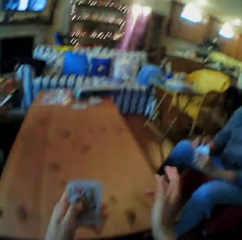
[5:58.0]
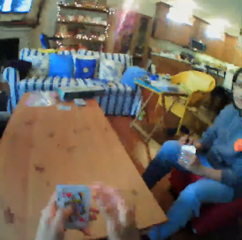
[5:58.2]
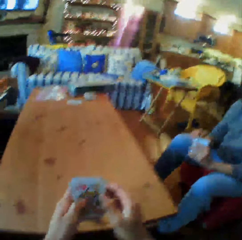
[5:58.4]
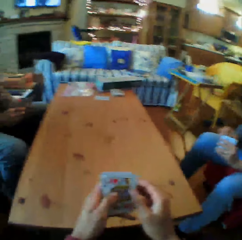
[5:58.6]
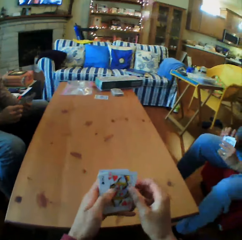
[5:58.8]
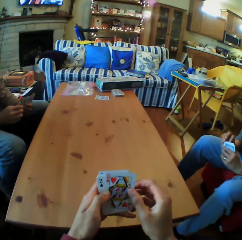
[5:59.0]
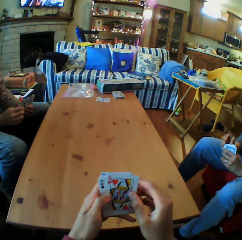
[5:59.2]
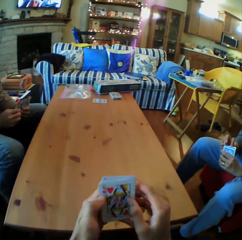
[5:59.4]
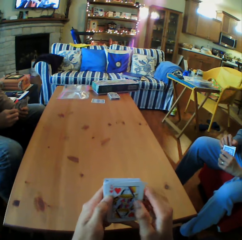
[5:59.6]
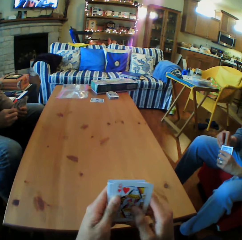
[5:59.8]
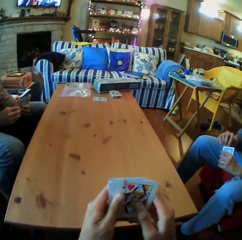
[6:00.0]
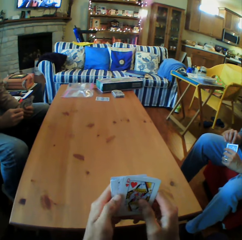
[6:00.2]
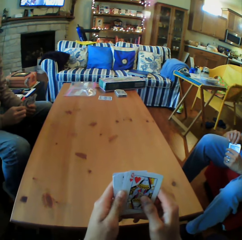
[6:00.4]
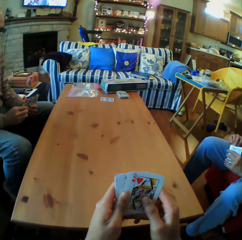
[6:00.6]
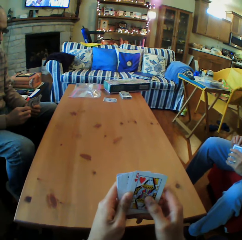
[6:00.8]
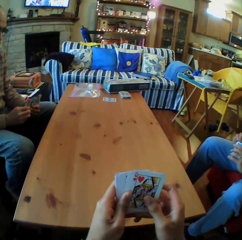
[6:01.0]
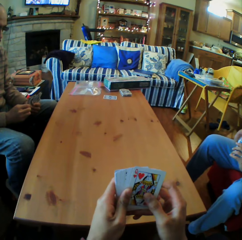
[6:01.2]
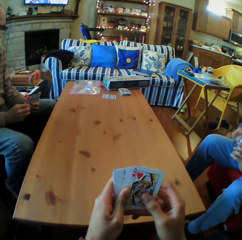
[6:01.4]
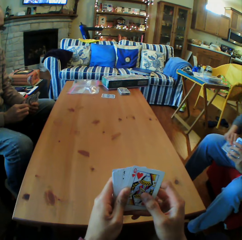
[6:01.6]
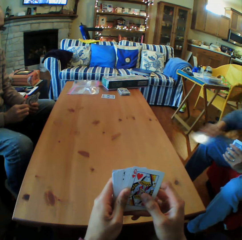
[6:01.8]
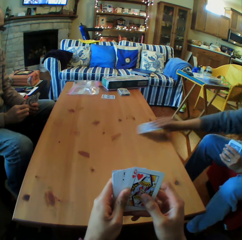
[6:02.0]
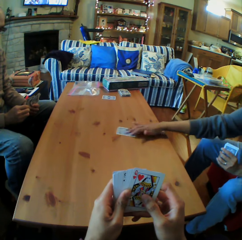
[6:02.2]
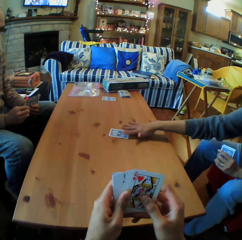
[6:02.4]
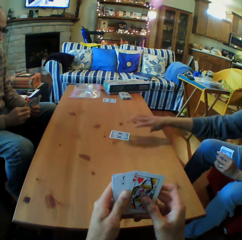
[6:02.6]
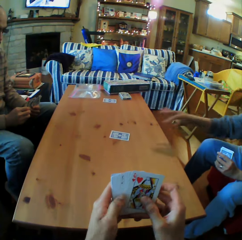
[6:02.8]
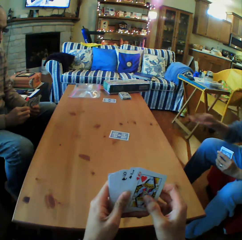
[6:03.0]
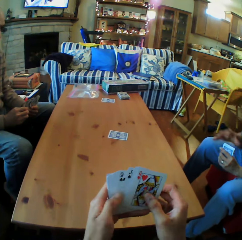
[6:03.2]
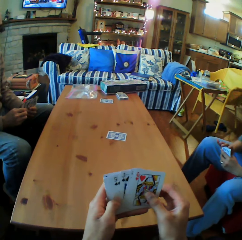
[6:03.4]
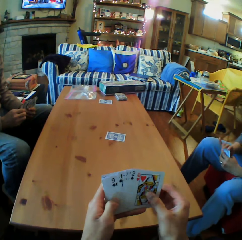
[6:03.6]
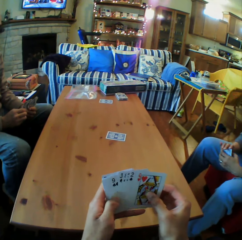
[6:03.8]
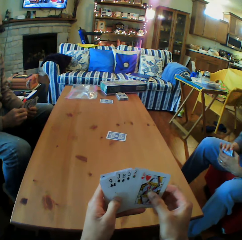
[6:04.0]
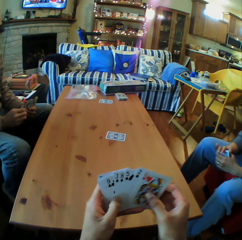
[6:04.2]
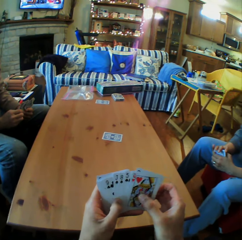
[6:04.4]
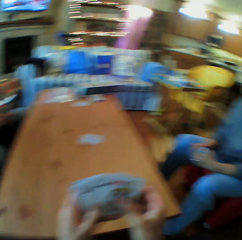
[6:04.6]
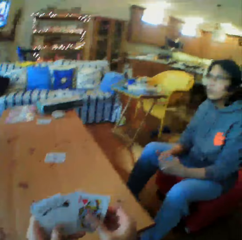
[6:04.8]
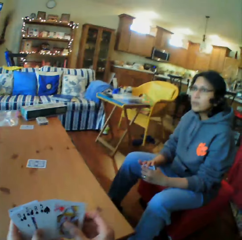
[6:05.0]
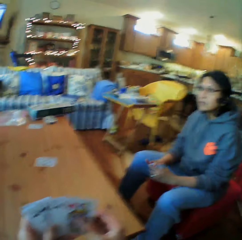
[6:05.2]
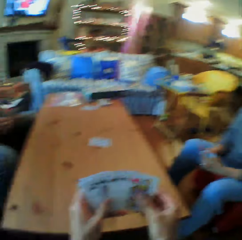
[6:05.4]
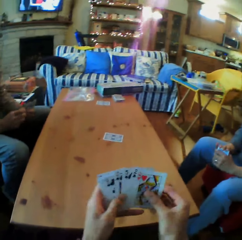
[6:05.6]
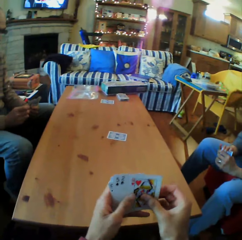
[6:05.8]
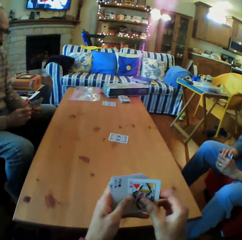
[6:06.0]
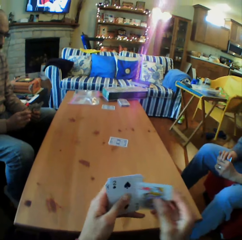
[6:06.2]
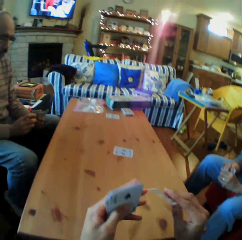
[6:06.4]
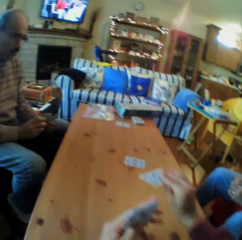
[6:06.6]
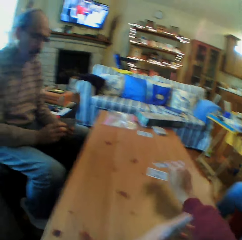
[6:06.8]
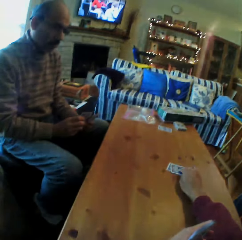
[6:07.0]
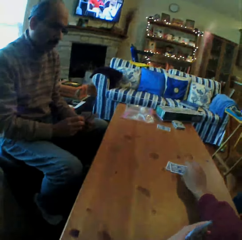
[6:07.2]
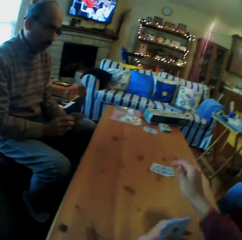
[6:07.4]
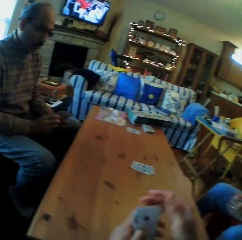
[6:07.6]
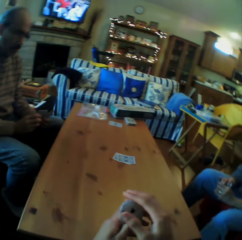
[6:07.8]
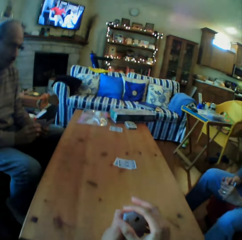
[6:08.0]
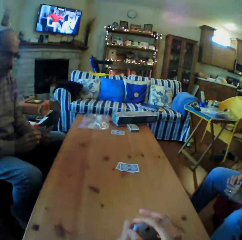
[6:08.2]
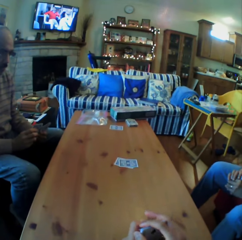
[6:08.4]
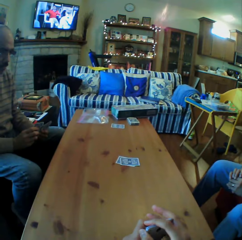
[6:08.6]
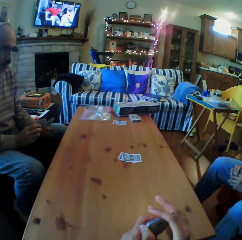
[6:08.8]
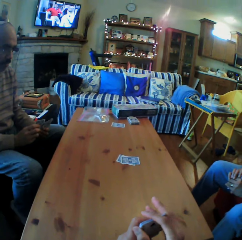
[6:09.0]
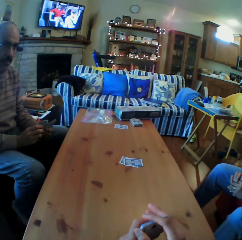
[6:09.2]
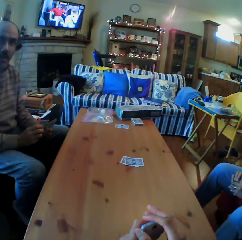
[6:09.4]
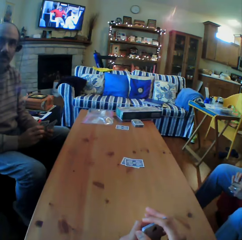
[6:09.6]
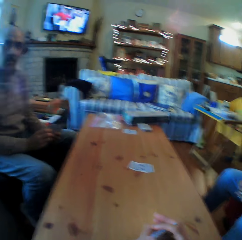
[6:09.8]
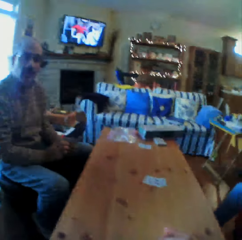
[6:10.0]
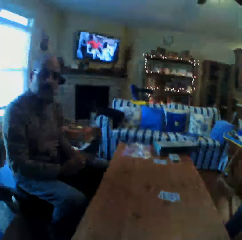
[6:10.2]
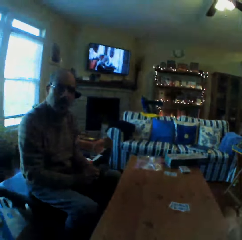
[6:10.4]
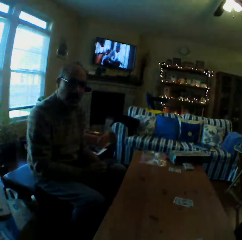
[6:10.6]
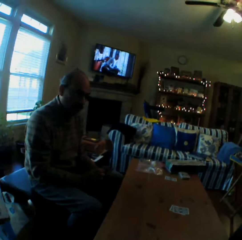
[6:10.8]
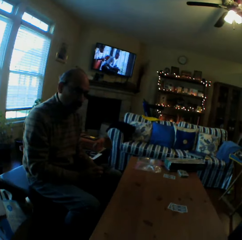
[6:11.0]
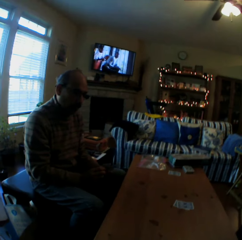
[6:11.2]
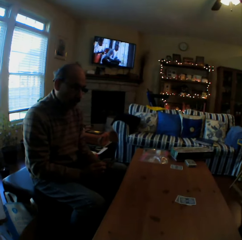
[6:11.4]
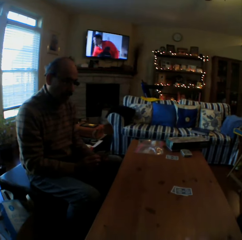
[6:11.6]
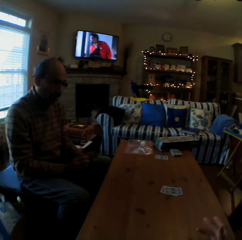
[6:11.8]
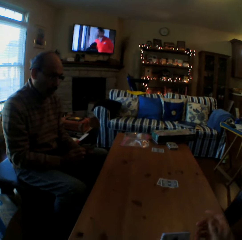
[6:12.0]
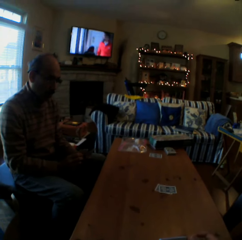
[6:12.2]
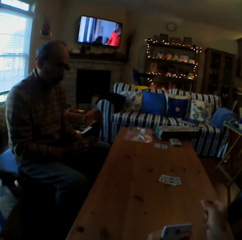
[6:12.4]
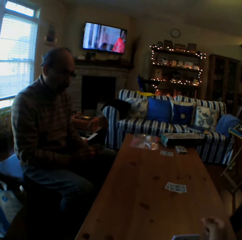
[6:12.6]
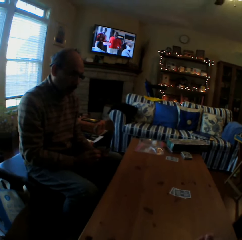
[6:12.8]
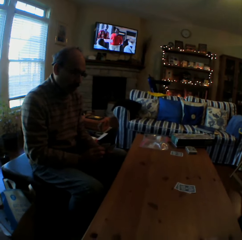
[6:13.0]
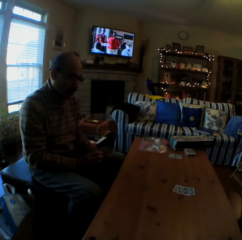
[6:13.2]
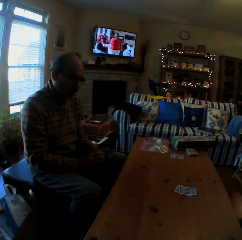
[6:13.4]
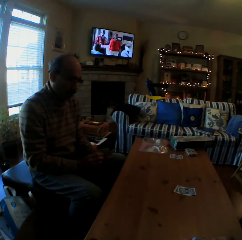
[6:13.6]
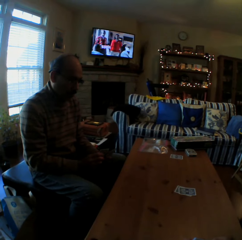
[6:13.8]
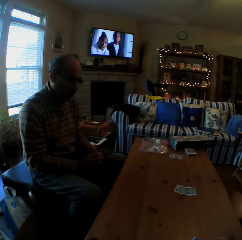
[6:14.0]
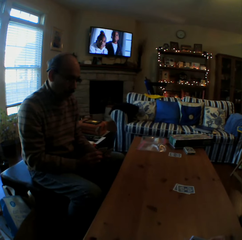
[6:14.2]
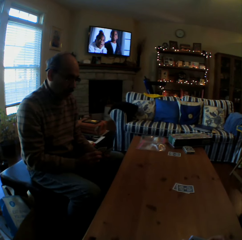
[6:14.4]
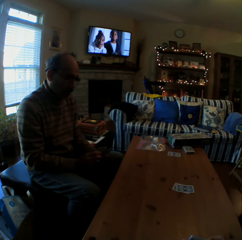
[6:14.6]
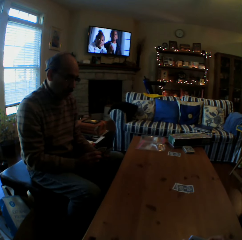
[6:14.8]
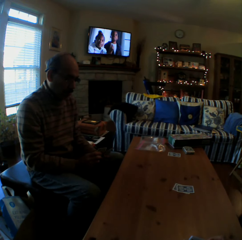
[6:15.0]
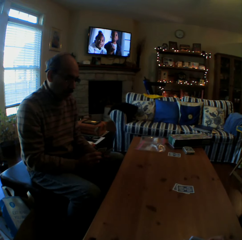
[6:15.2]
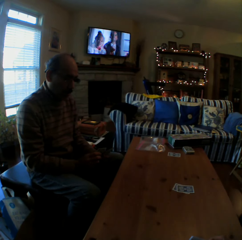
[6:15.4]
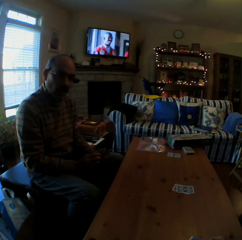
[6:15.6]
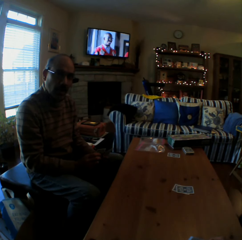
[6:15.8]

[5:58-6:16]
The camera wearer converses with the woman. They look at the cards. The woman puts the cards on the table. The camera wearer looks at the woman. They put the card on the table. They look at the man. They converse with the man.

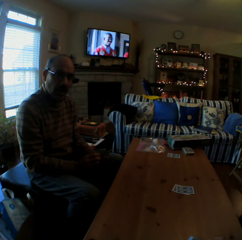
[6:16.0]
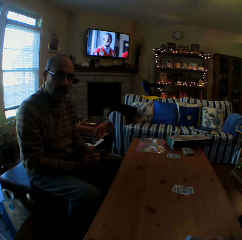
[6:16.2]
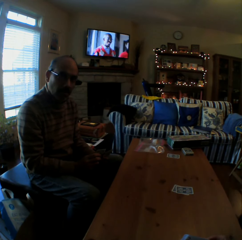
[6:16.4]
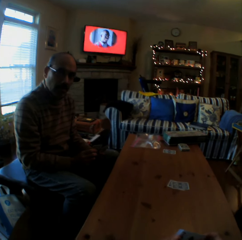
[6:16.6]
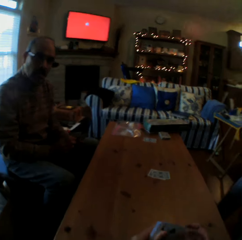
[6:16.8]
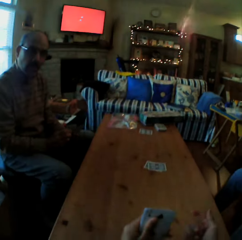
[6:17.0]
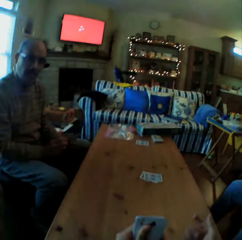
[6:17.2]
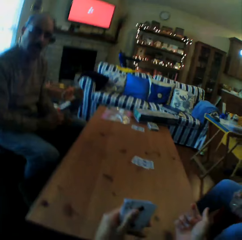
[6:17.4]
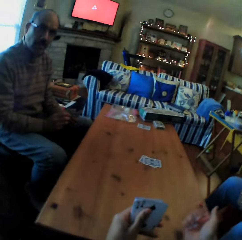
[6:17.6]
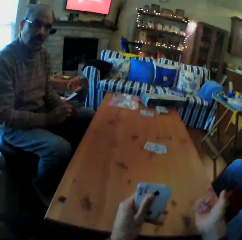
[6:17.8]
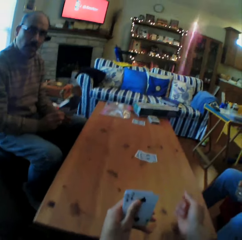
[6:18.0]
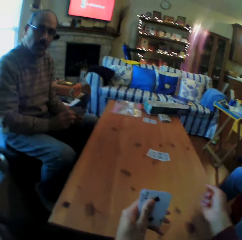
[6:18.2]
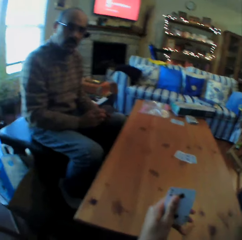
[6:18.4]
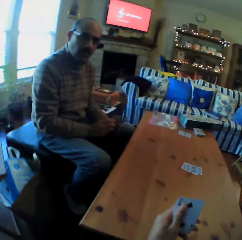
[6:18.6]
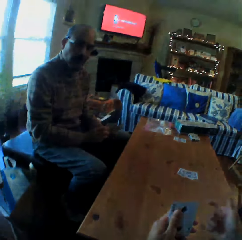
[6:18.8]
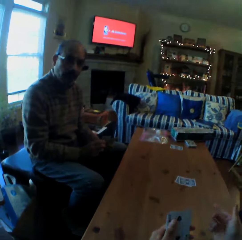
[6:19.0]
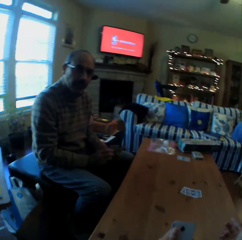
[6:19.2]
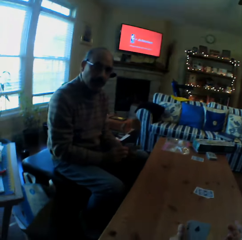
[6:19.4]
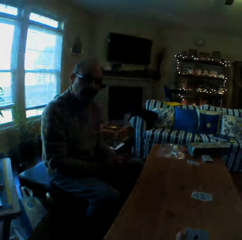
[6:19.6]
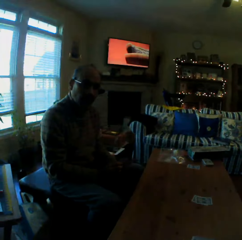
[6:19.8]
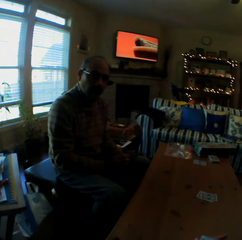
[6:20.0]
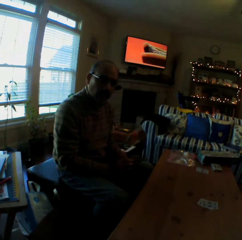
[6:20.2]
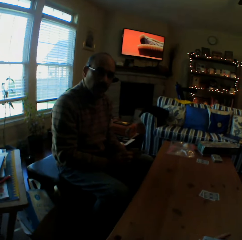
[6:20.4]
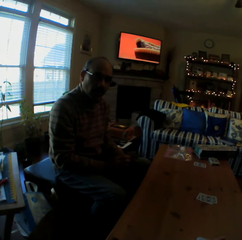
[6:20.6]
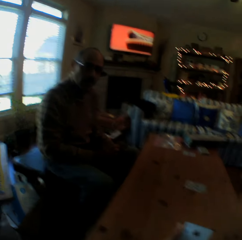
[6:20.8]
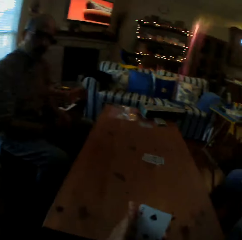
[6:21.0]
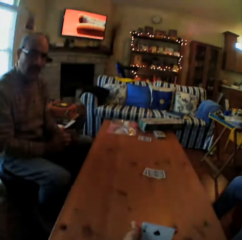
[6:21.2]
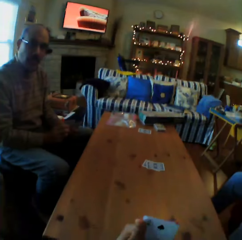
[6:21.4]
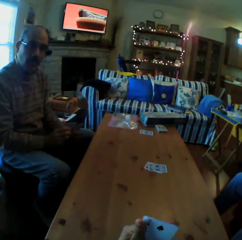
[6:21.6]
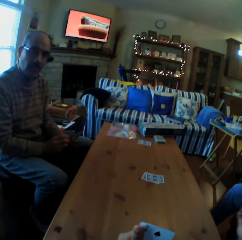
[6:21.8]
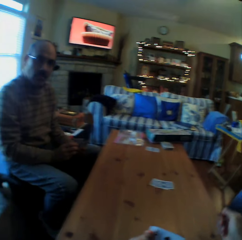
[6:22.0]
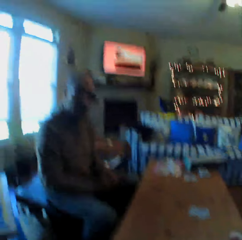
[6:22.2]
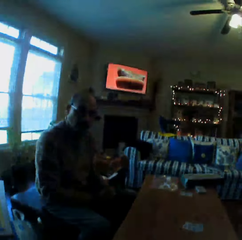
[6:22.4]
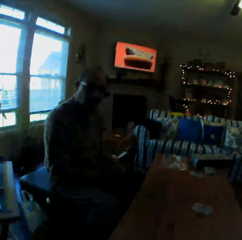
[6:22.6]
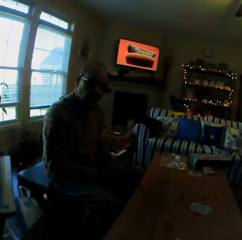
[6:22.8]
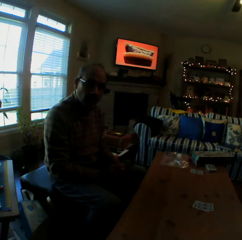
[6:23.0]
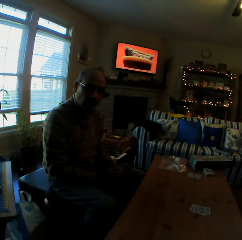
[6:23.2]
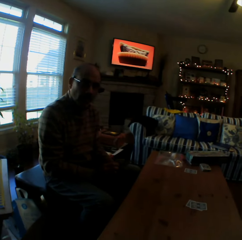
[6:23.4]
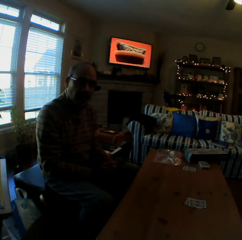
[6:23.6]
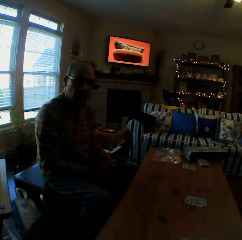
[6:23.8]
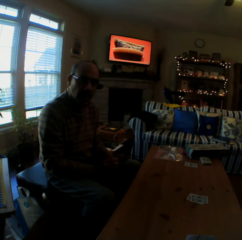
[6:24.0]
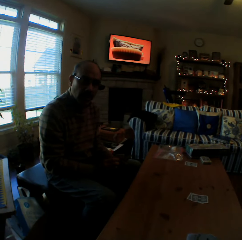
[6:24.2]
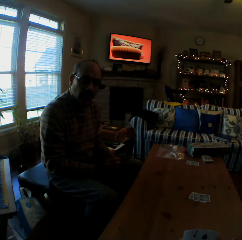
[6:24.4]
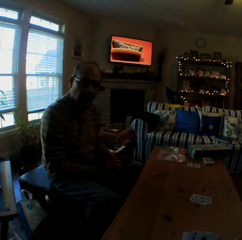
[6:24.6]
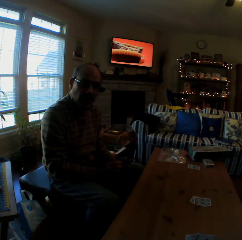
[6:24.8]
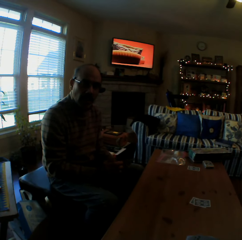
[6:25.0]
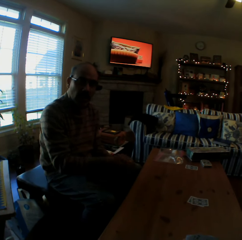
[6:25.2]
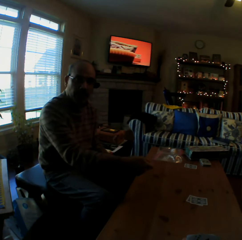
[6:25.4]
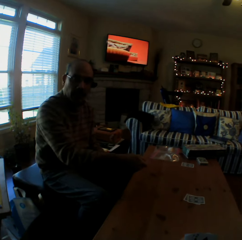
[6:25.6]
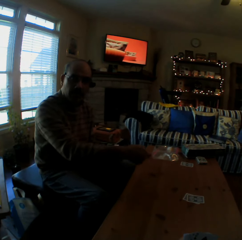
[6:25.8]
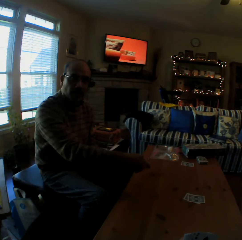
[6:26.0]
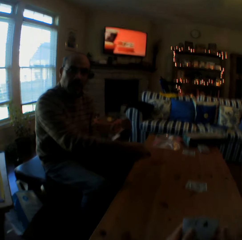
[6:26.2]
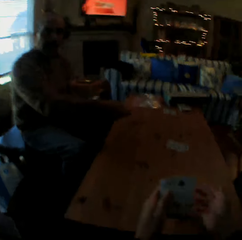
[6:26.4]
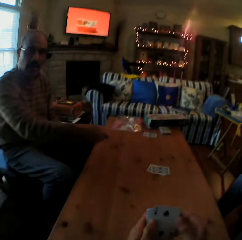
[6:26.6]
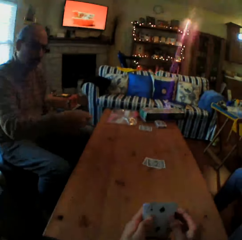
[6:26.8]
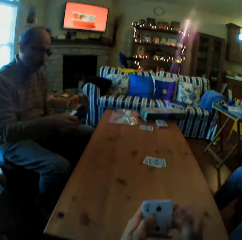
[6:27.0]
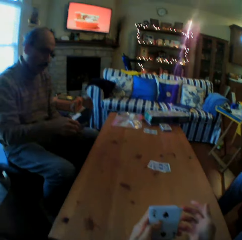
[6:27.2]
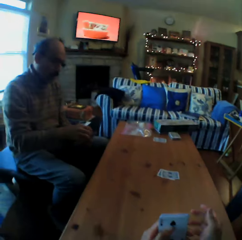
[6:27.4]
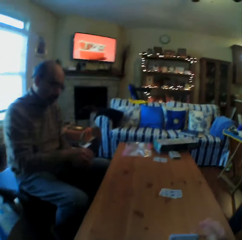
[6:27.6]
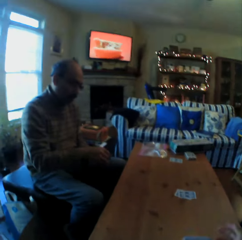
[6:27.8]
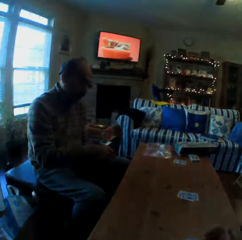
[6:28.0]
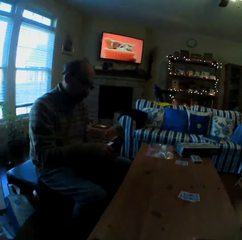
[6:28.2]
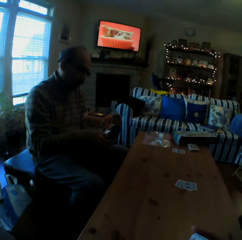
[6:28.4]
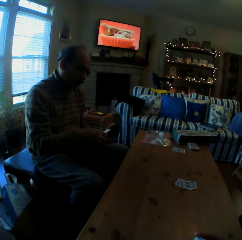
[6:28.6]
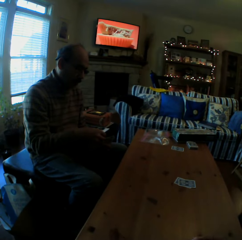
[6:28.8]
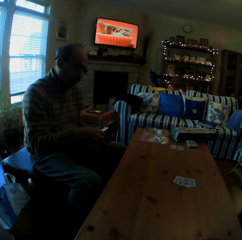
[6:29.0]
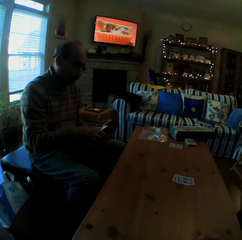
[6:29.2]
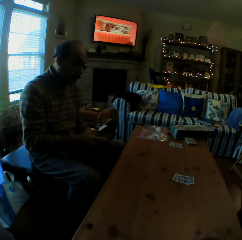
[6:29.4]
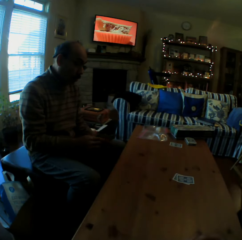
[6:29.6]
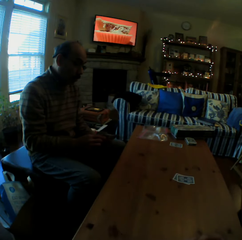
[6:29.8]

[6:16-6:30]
The man converses with the camera wearer. The camera wearer converses with the man. The man converses with the camera wearer.
